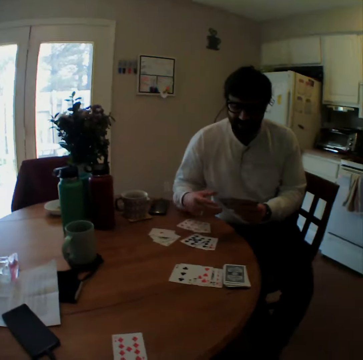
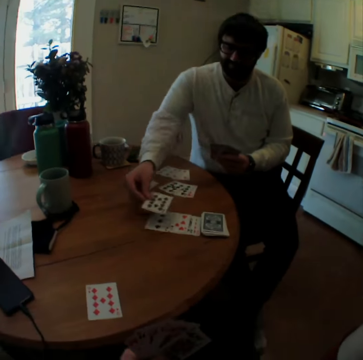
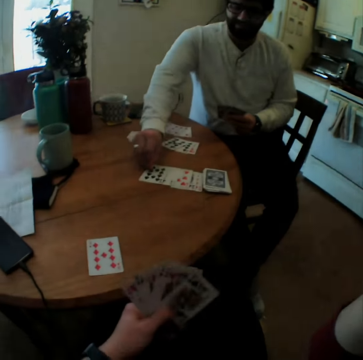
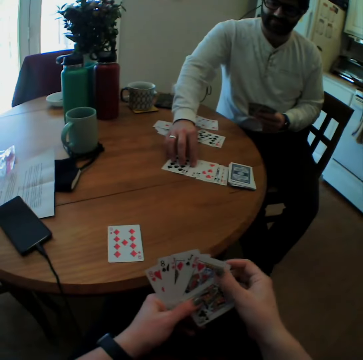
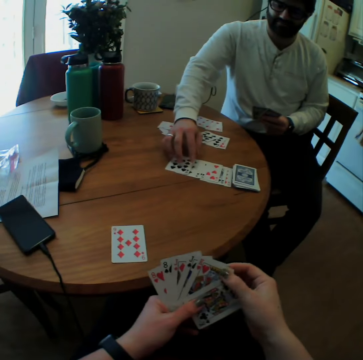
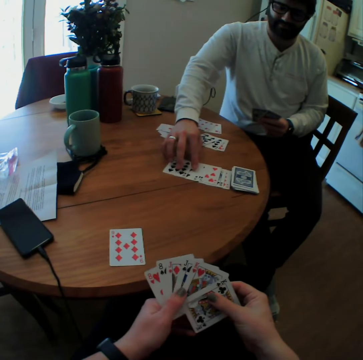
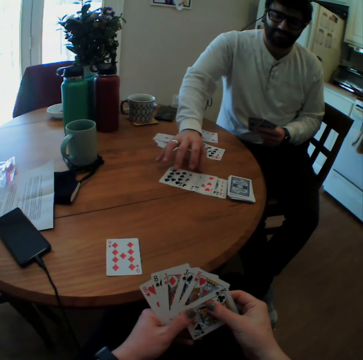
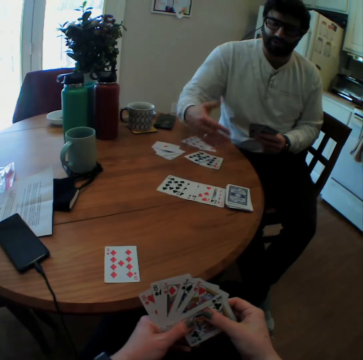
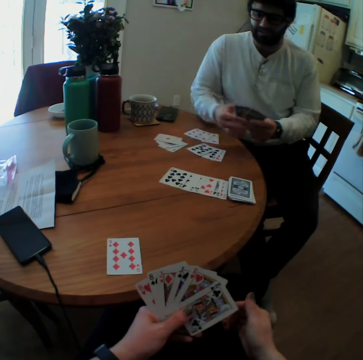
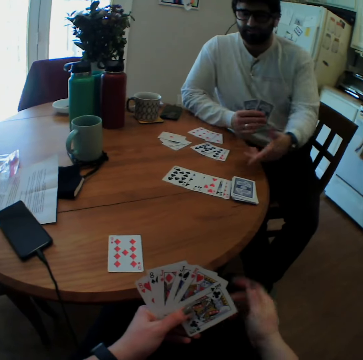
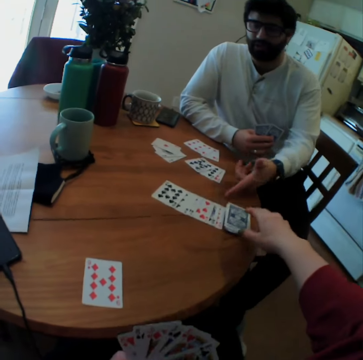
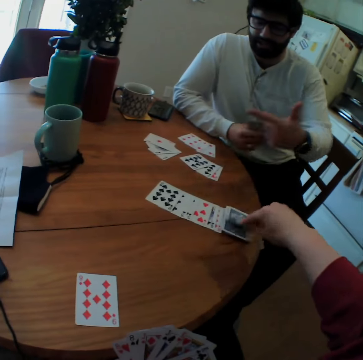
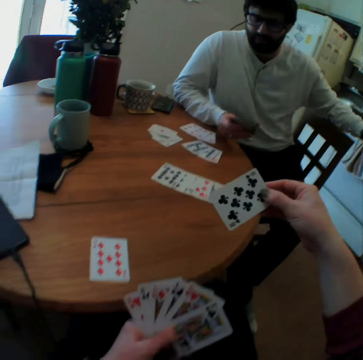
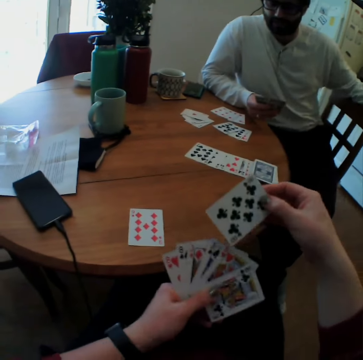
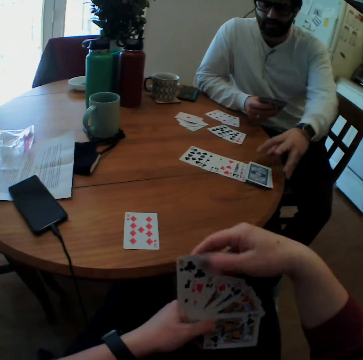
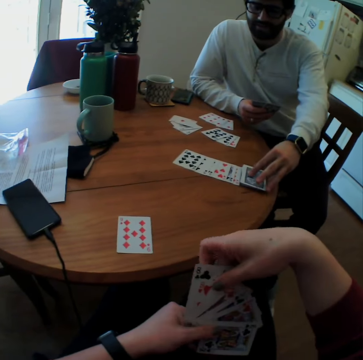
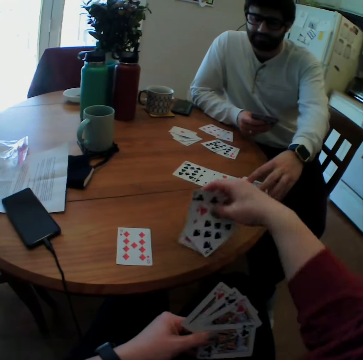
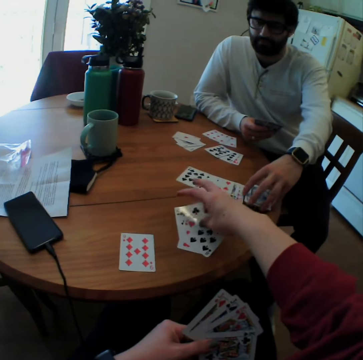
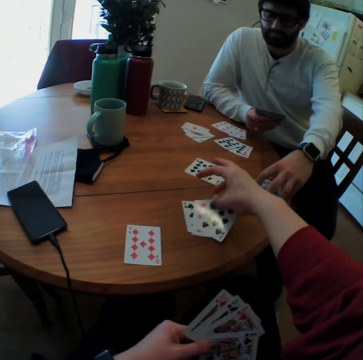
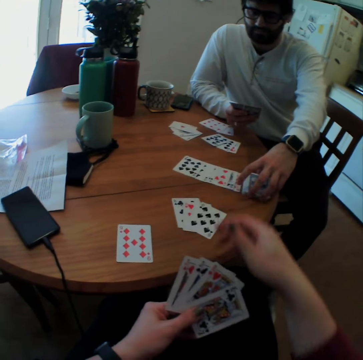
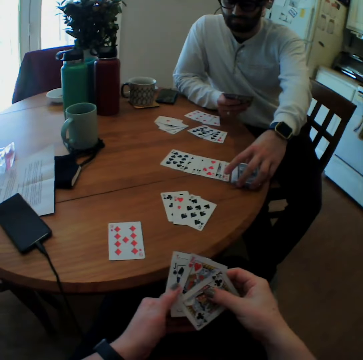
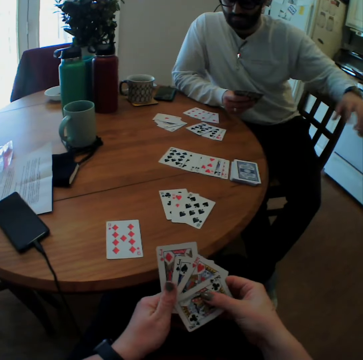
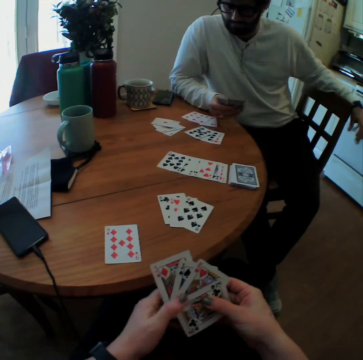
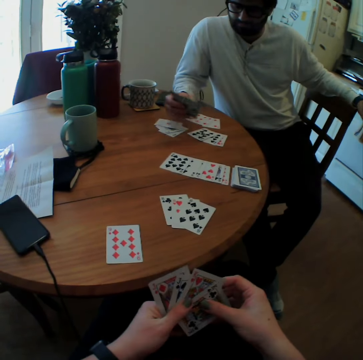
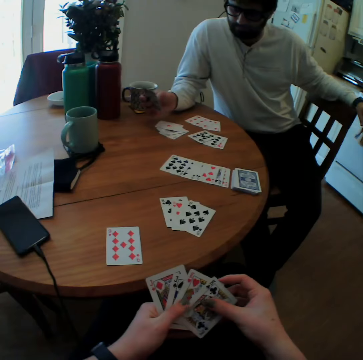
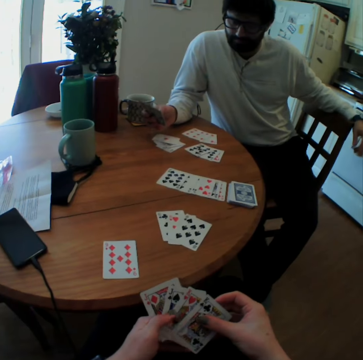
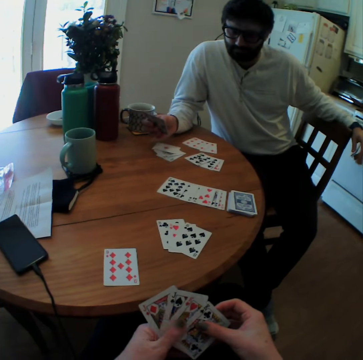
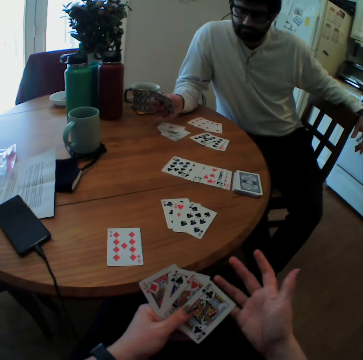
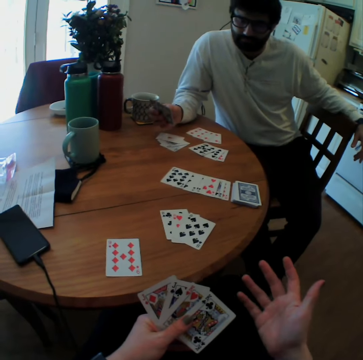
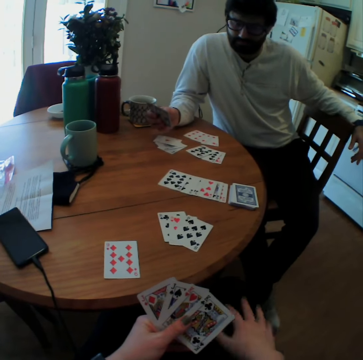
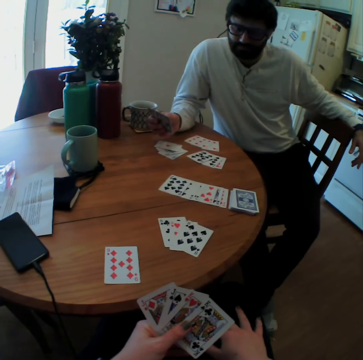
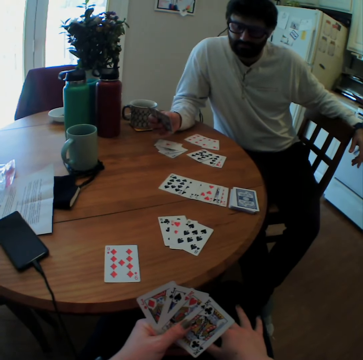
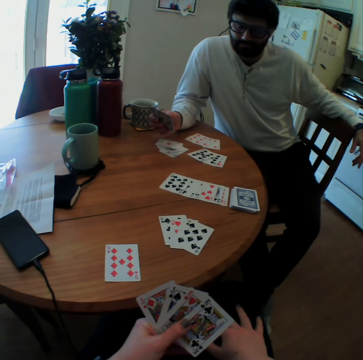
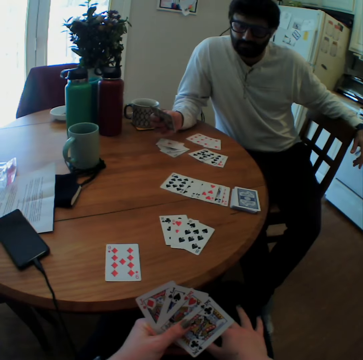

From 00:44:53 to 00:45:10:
A person puts the playing card on the table. The camera wearer lowers a hand. They arrange playing cards. The person arranges the cards and makes a hand movement. The person points on the playing cards from the table. The camera wearer takes a playing card from the table. The person puts his hands on the chair handle and removes his hand from the chair handle. The camera wearer puts the playing cards between other playing cards. The person arranges the playing cards on the table. The camera wearer puts the playing cards on the table. The person touches the cards and arranges the playing cards on the table. The camera wearer arranges the playing cards. The person puts his hand on the chair arm. The camera wearer shows gestures with hand.

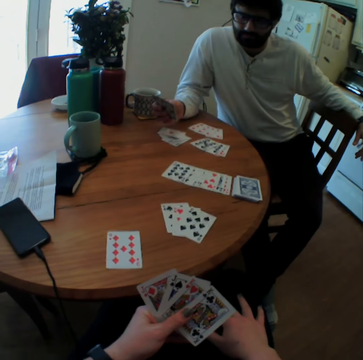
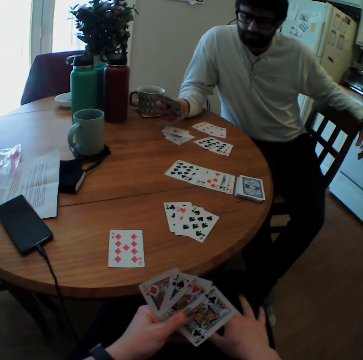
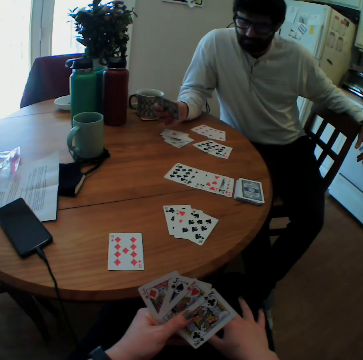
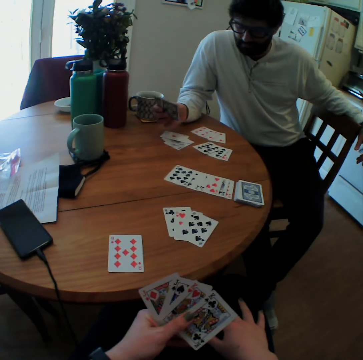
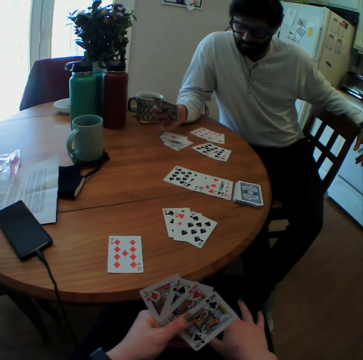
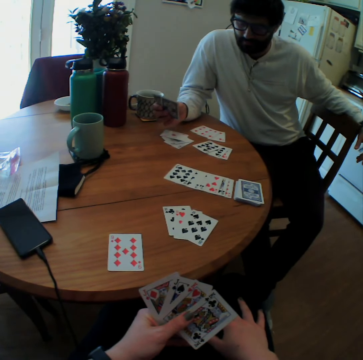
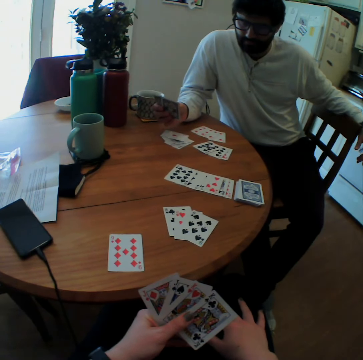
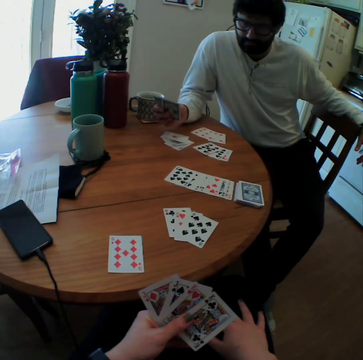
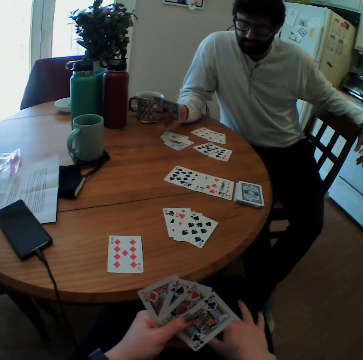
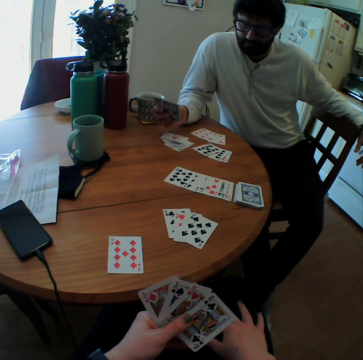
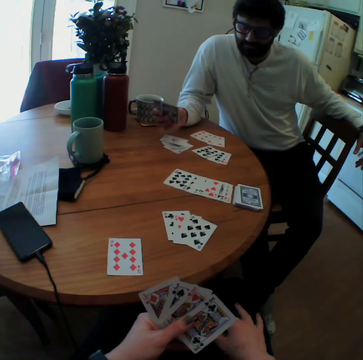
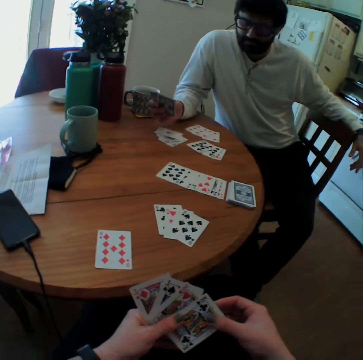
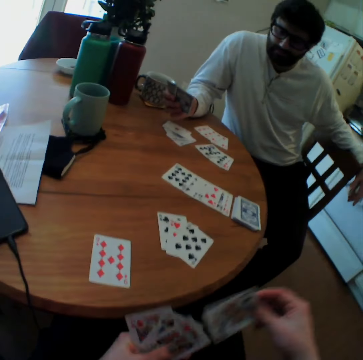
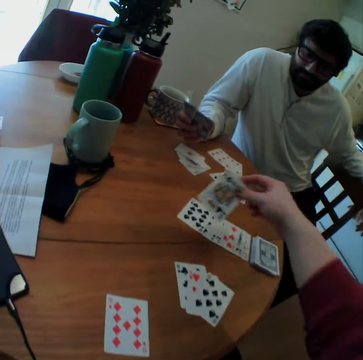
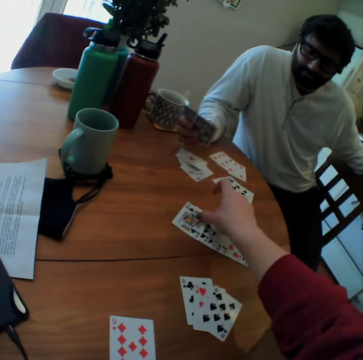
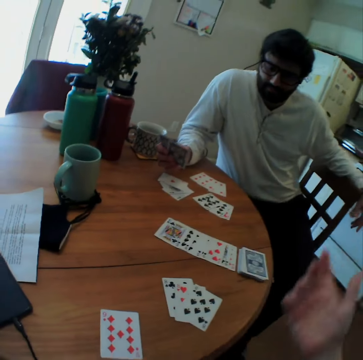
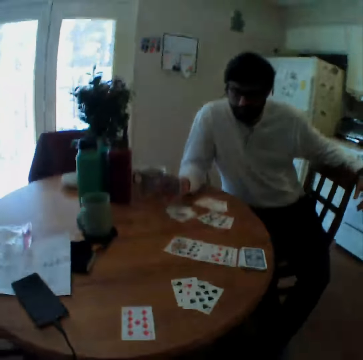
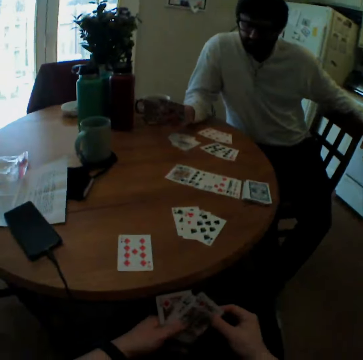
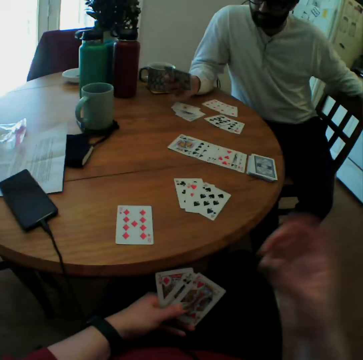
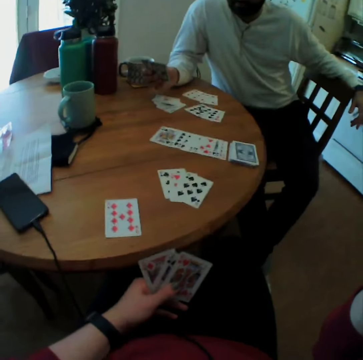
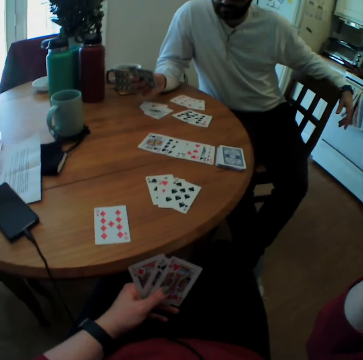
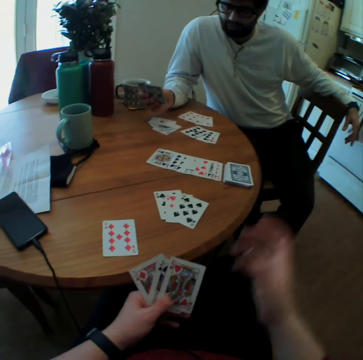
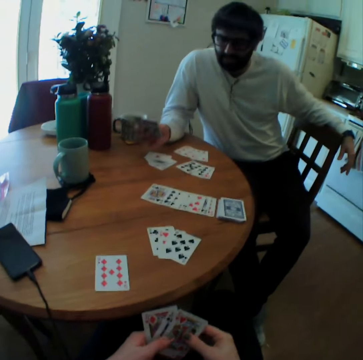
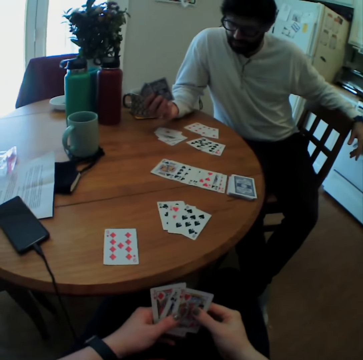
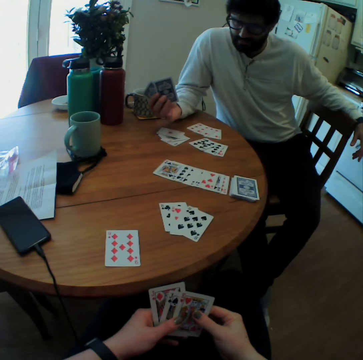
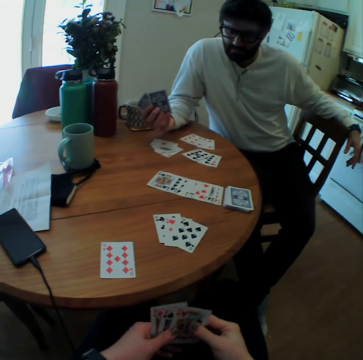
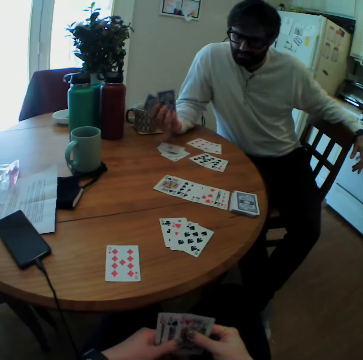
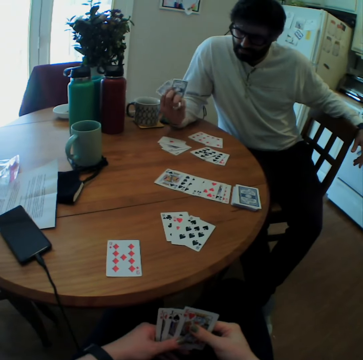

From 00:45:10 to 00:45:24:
The camera wearer stares at the cards. They put the cards on the table. They look at the cards.

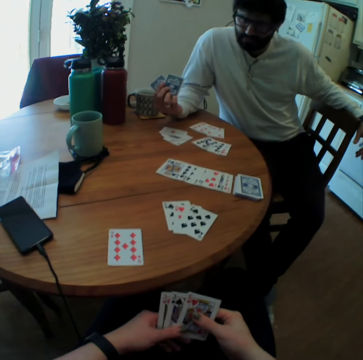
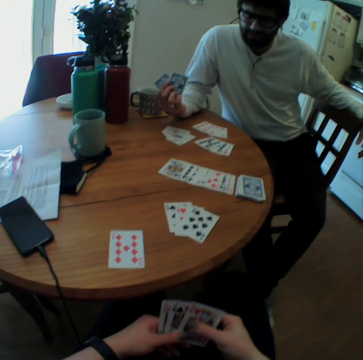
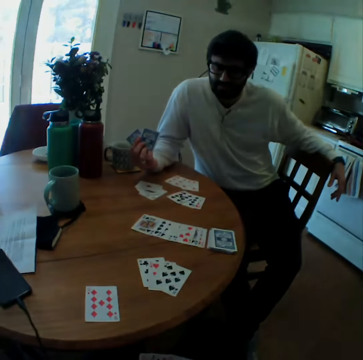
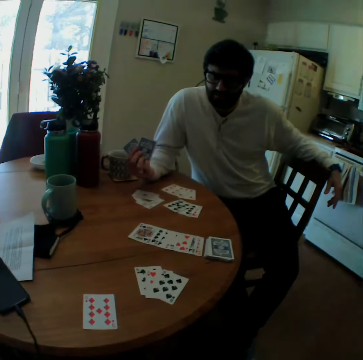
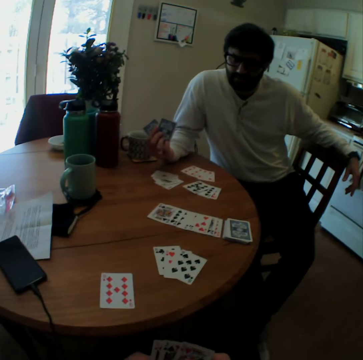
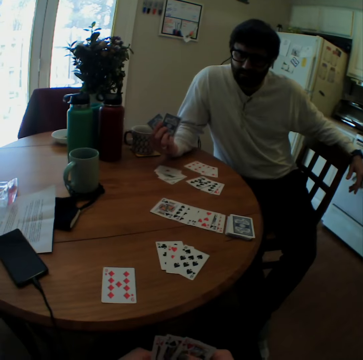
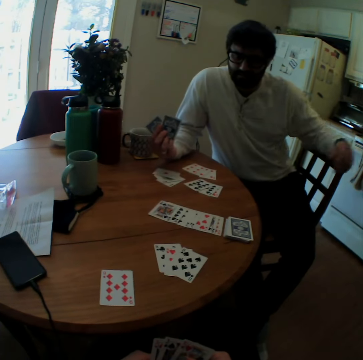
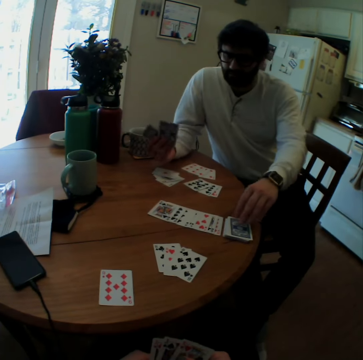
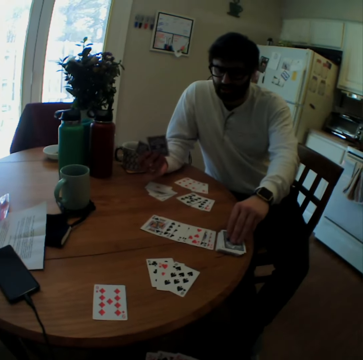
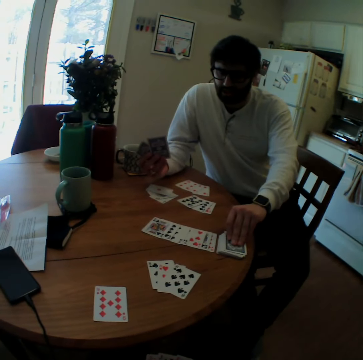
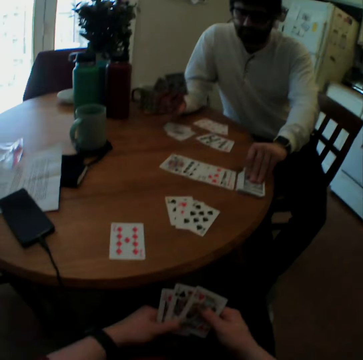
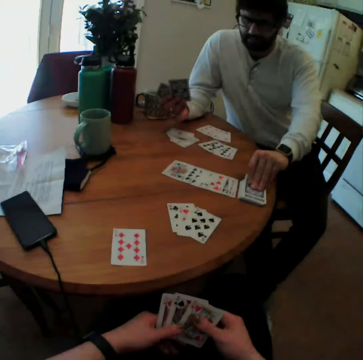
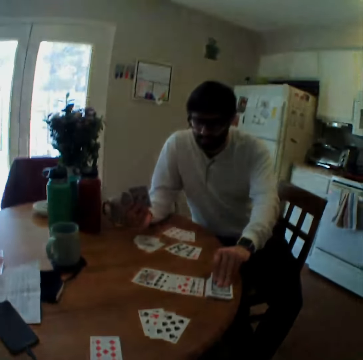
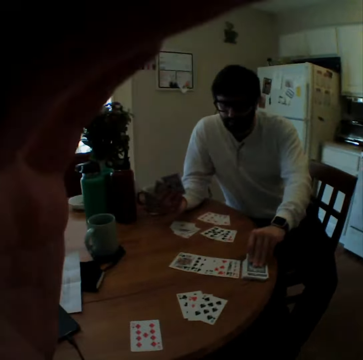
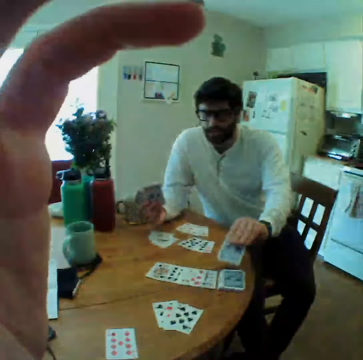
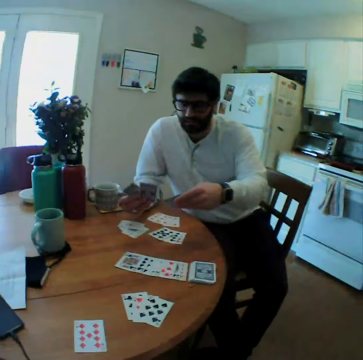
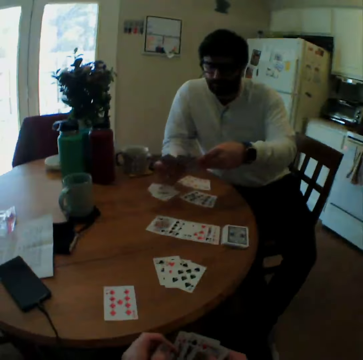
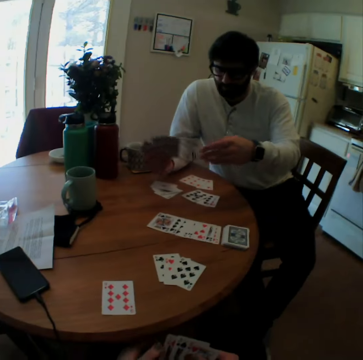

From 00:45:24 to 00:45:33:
A man picks the card. The camera wearer adjusts the camera.
